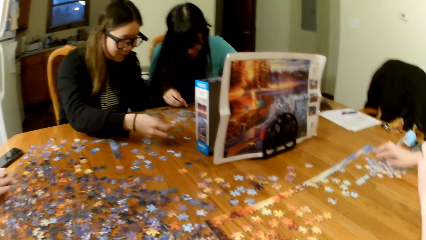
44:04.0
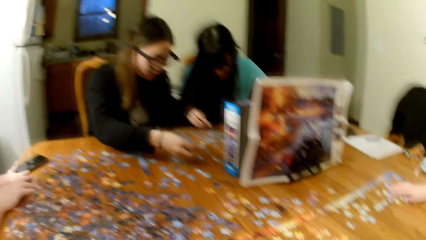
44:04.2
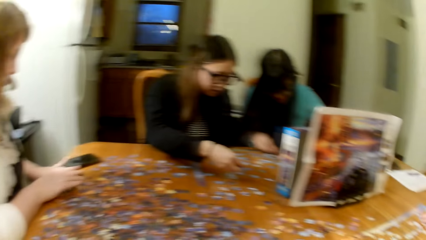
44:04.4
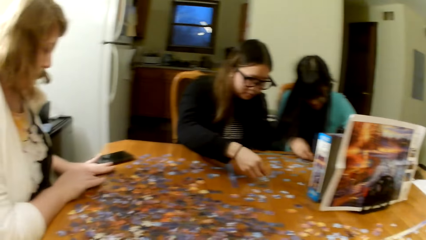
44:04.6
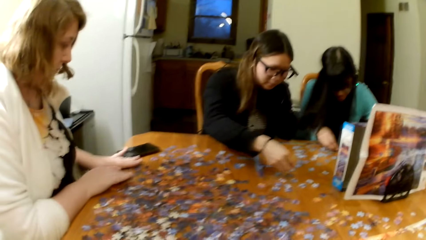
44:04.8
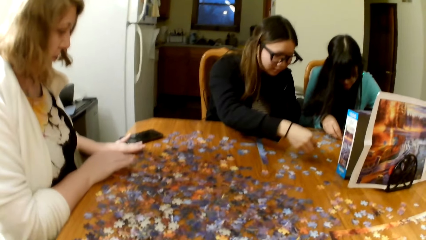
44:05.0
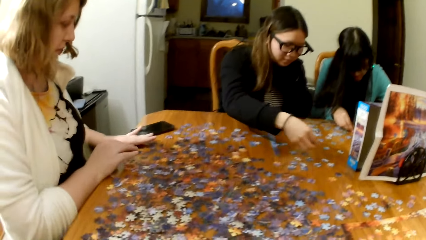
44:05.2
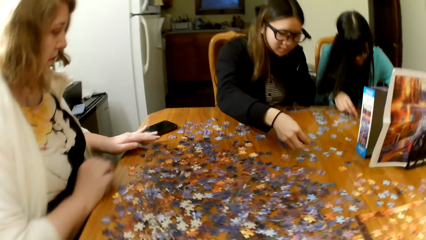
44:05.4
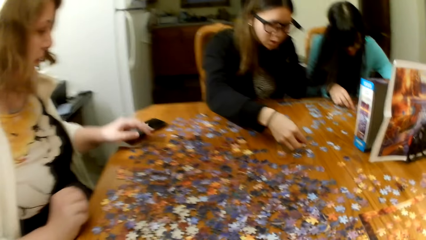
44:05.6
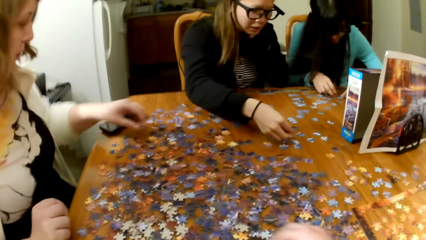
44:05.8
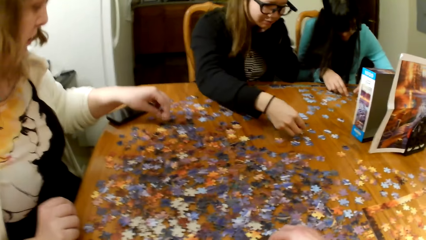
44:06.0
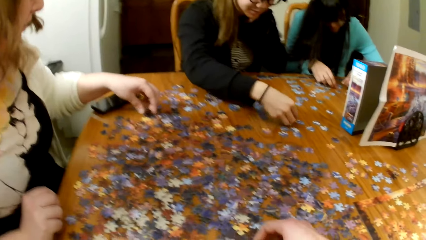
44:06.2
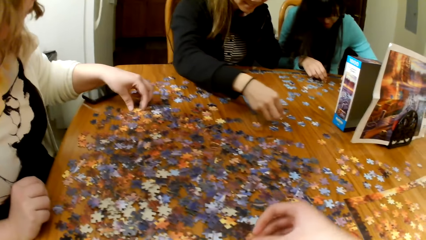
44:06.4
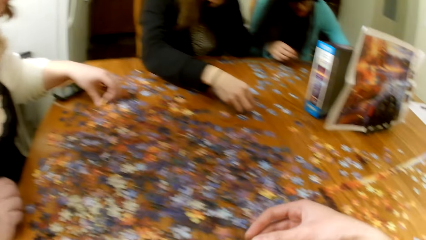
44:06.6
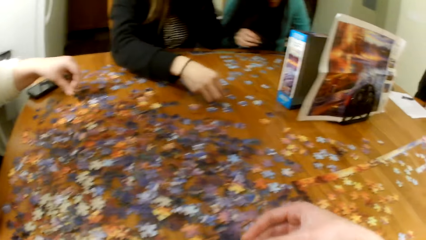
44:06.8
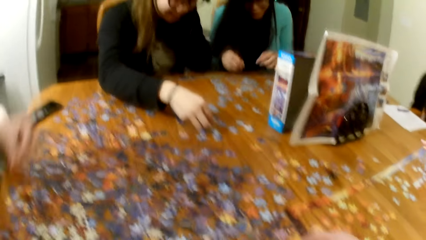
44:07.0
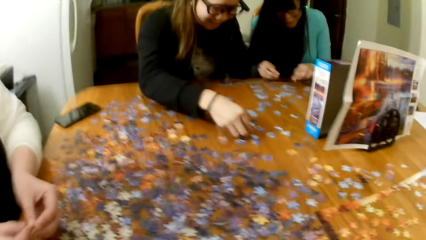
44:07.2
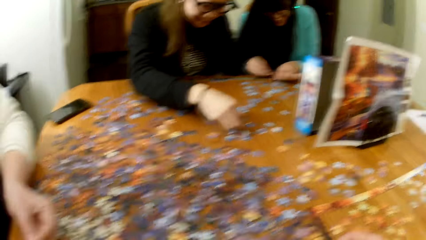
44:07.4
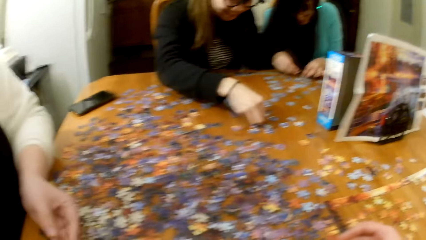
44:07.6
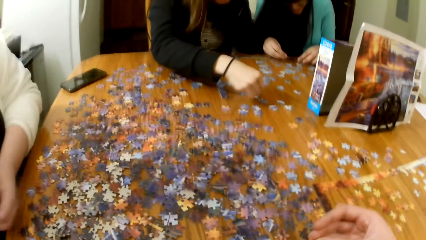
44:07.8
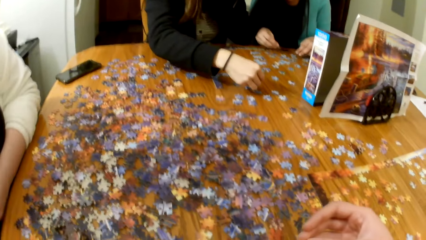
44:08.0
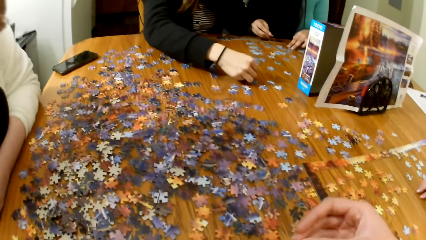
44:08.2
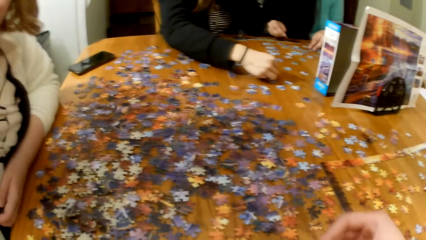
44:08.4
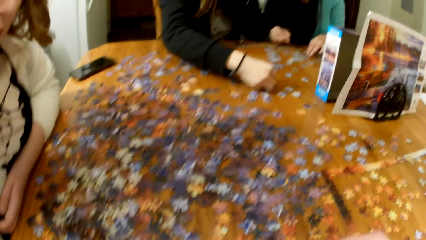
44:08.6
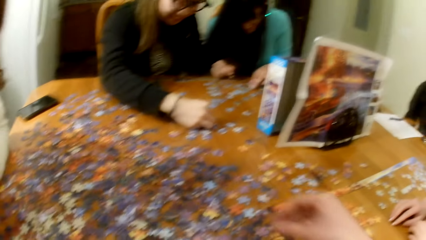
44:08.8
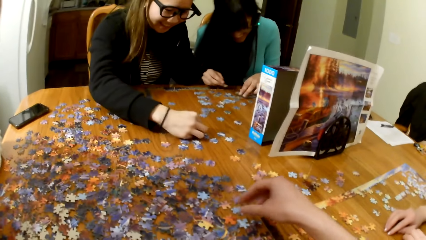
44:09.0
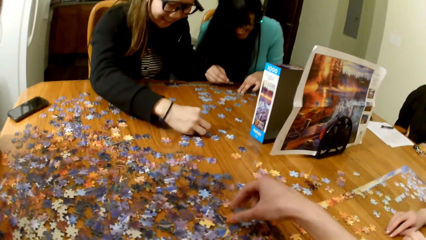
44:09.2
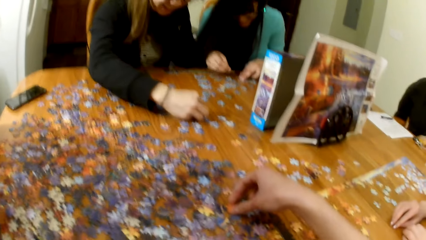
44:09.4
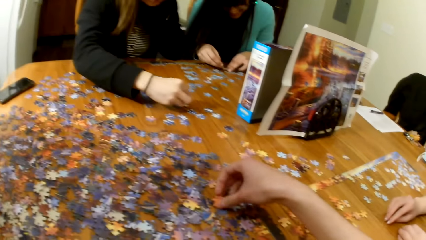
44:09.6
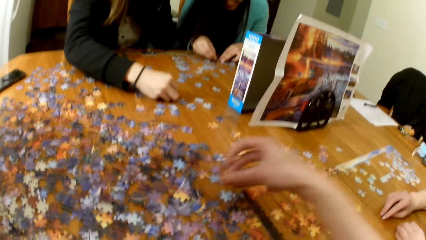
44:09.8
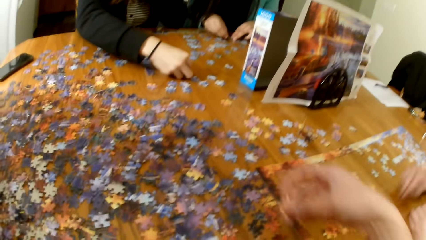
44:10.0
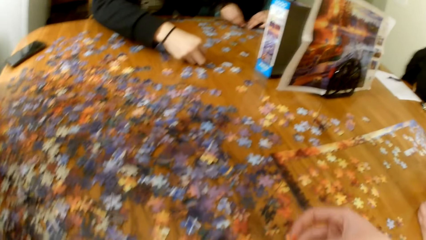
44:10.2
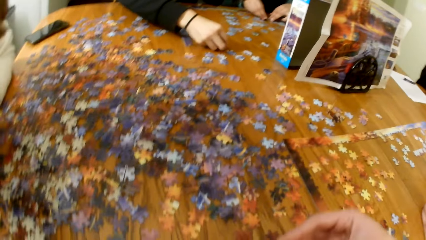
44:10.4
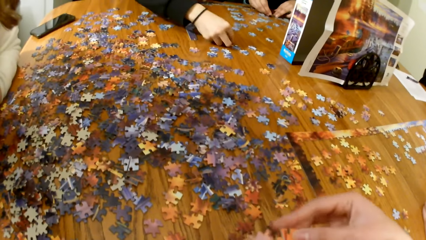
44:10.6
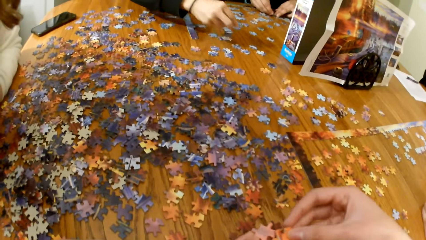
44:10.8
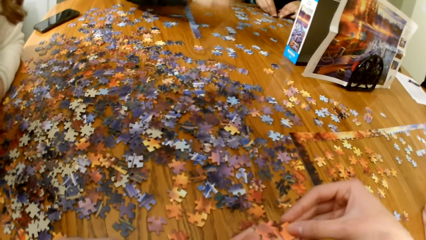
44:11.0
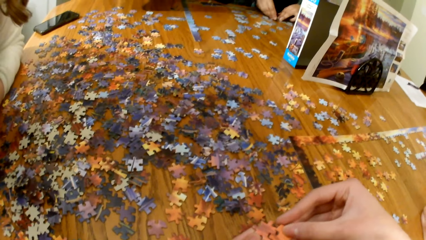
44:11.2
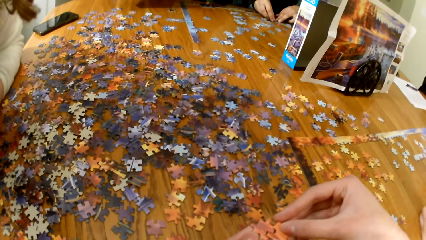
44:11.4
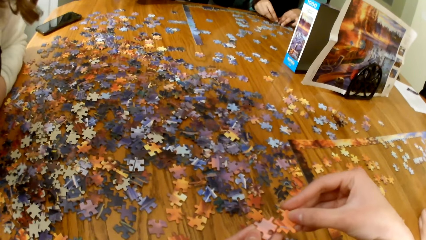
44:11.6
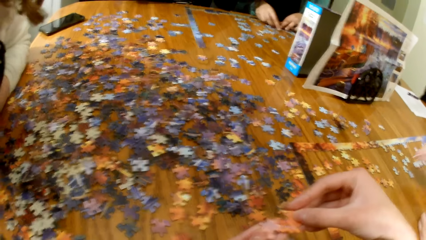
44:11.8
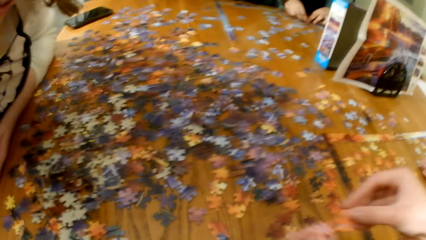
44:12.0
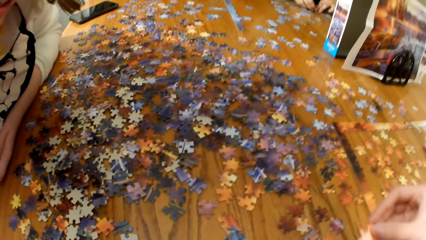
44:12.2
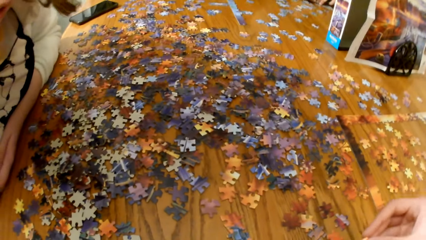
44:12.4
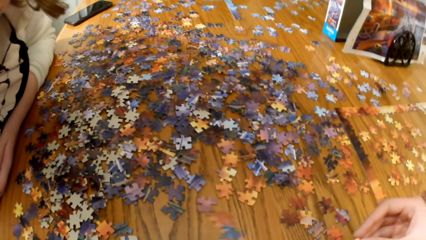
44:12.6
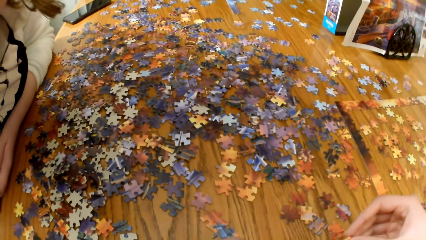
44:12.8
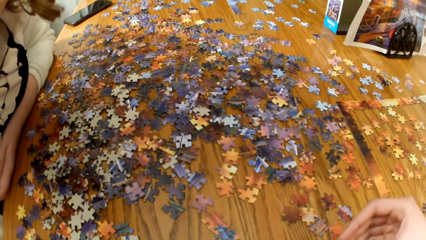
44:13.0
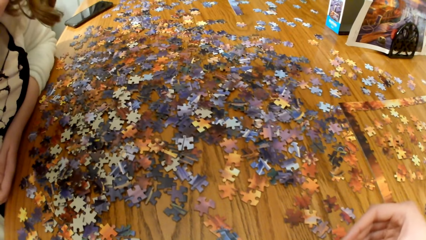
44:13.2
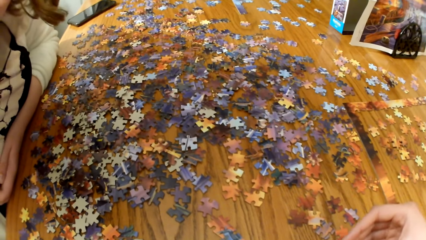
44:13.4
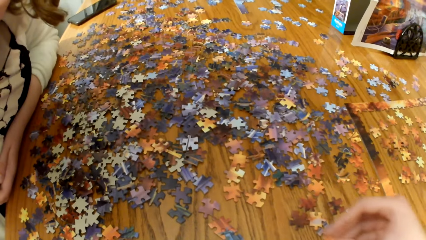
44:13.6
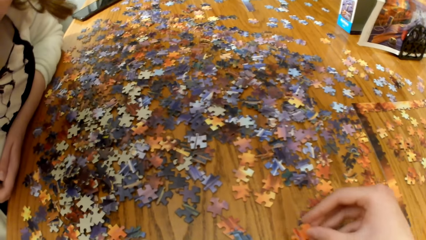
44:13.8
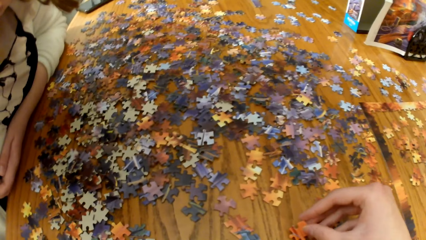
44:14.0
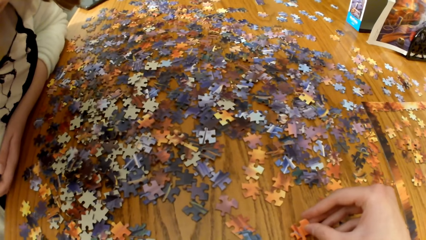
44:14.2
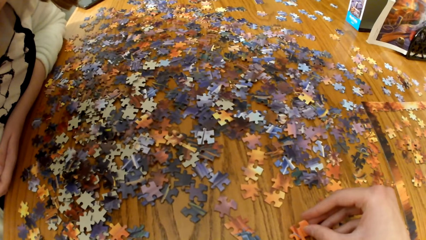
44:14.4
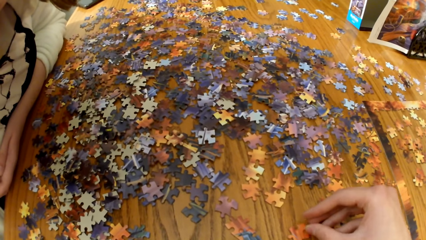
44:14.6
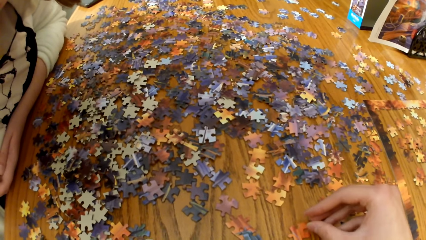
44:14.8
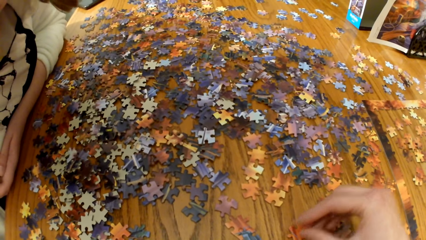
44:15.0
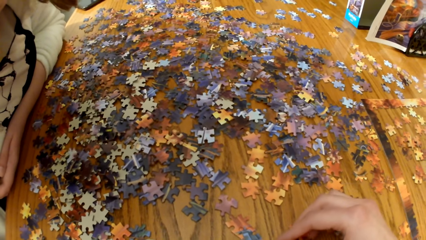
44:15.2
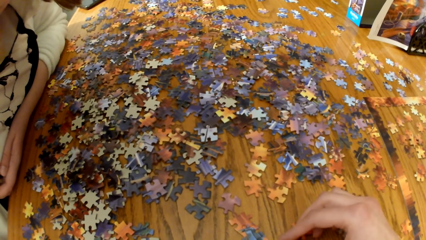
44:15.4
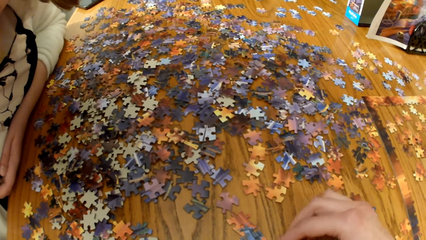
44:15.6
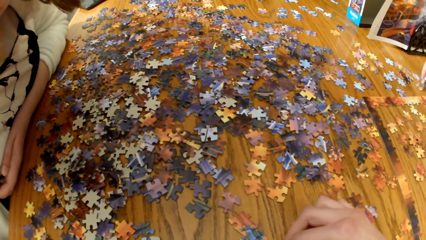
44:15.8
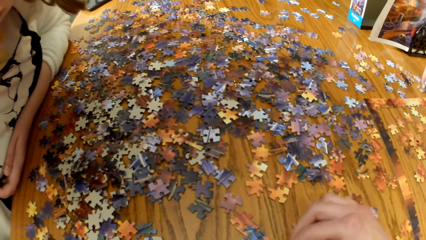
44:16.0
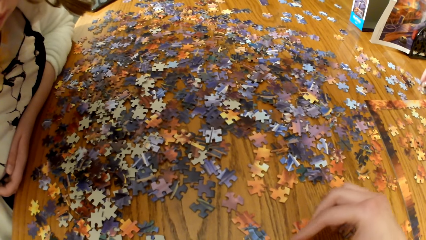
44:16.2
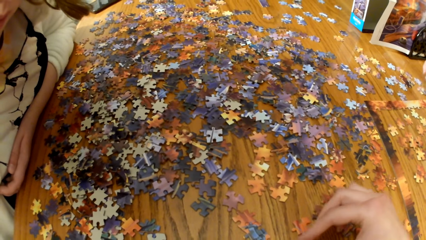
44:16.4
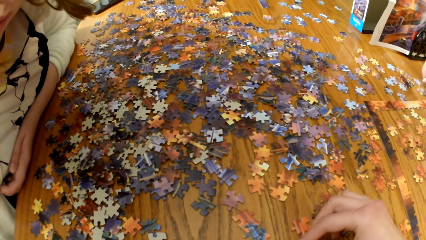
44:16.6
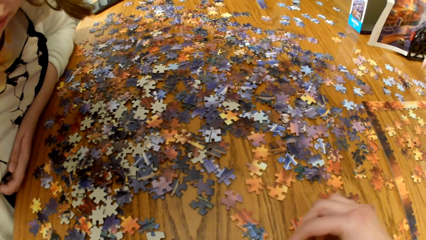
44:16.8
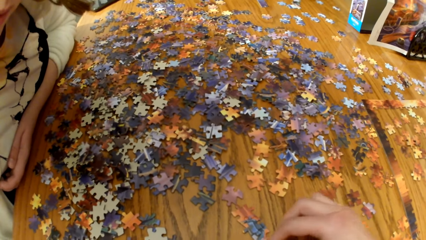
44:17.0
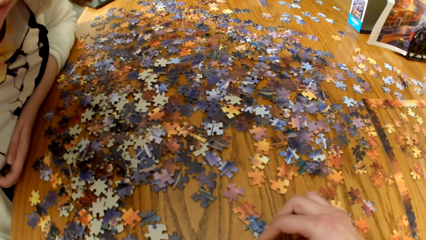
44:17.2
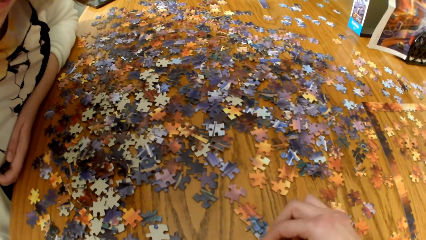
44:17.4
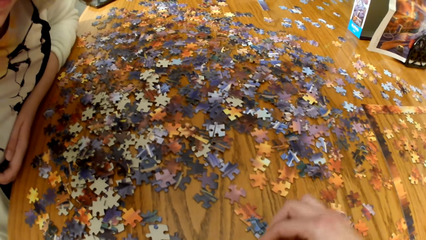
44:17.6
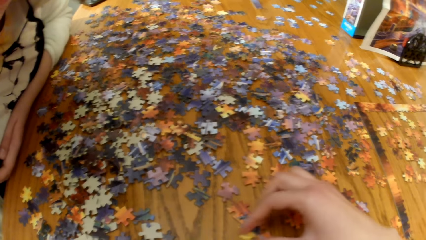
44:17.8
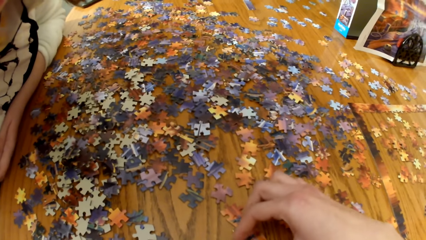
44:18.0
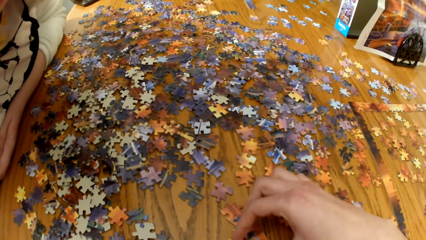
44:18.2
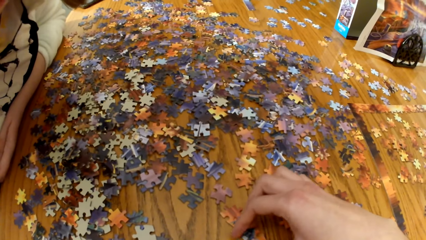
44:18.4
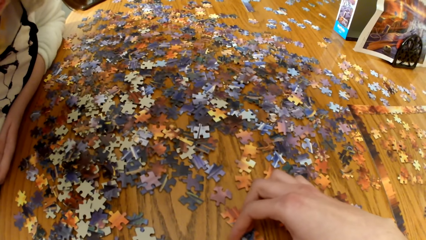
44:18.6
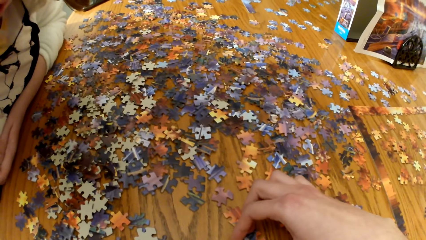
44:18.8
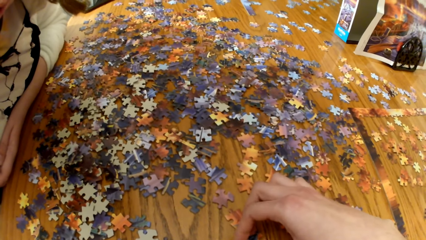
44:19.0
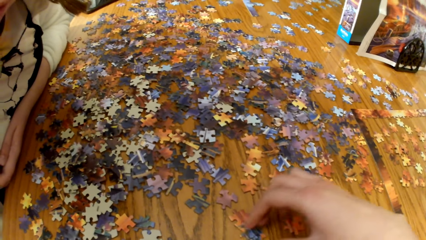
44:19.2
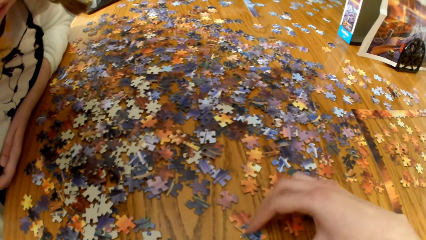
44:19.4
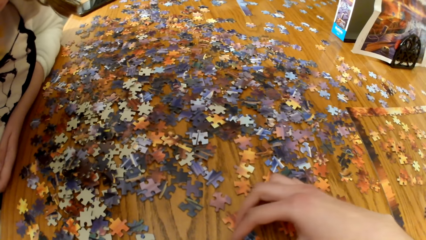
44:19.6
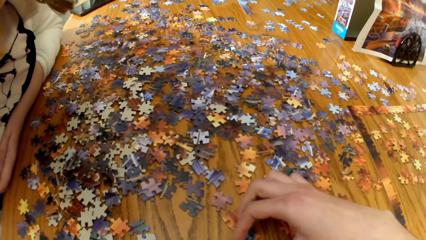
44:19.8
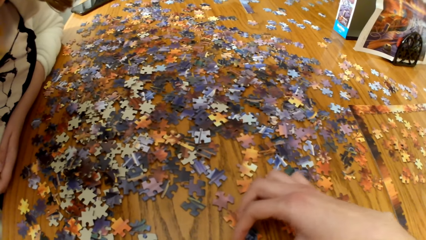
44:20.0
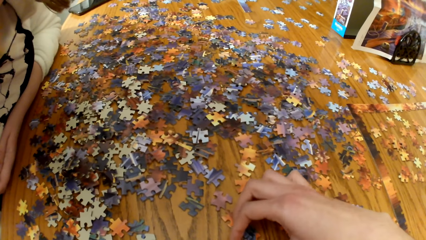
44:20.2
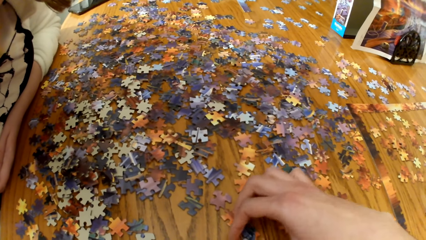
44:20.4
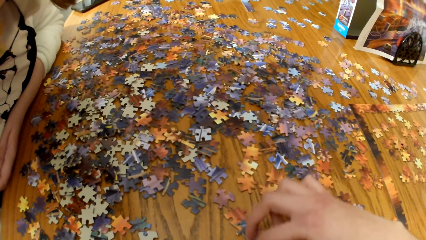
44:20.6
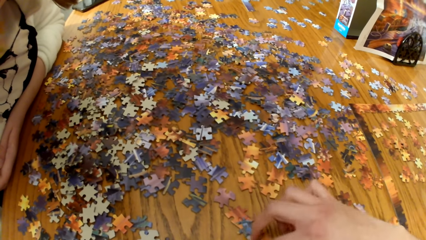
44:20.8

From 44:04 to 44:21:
A lady picks up the puzzle pieces. The camera wearer plays the jigsaw puzzle. They hold the puzzle piece. They play the jigsaw puzzle.
